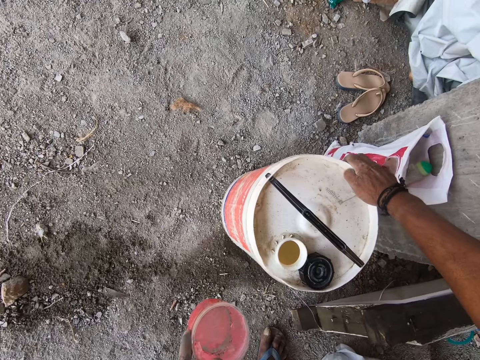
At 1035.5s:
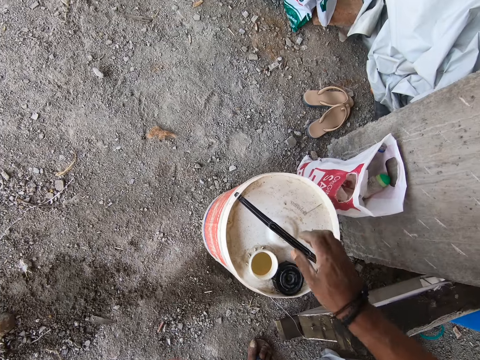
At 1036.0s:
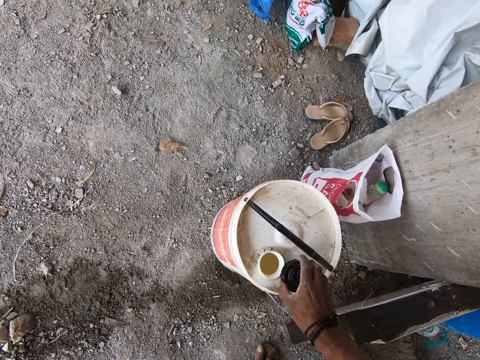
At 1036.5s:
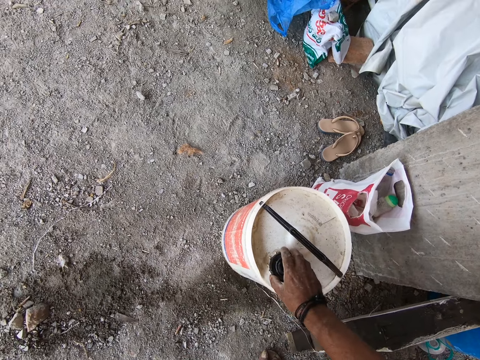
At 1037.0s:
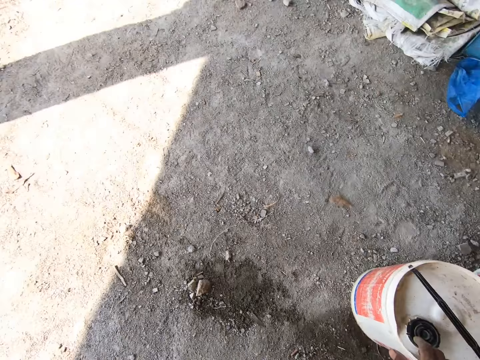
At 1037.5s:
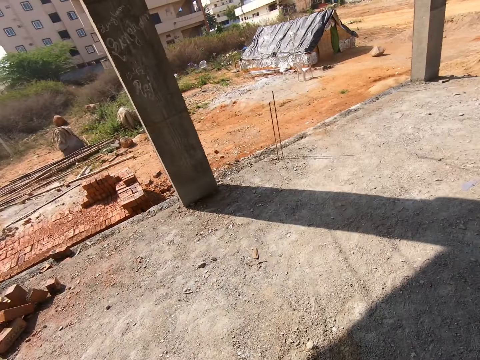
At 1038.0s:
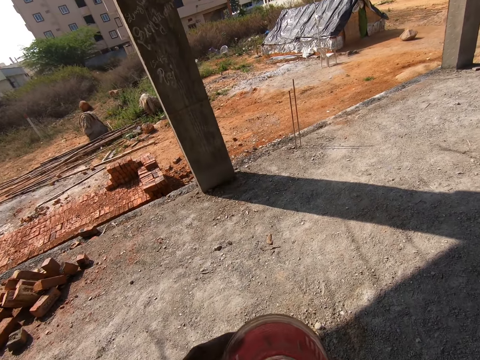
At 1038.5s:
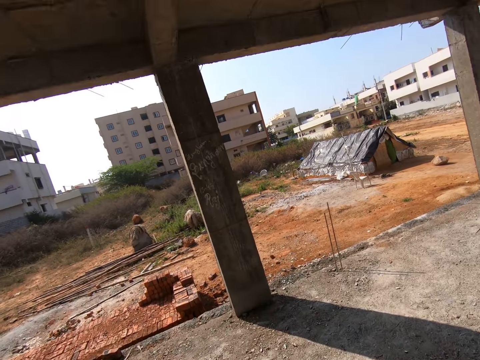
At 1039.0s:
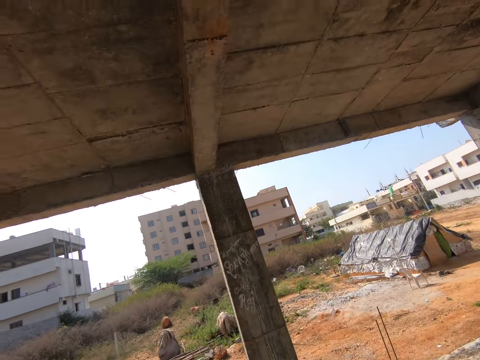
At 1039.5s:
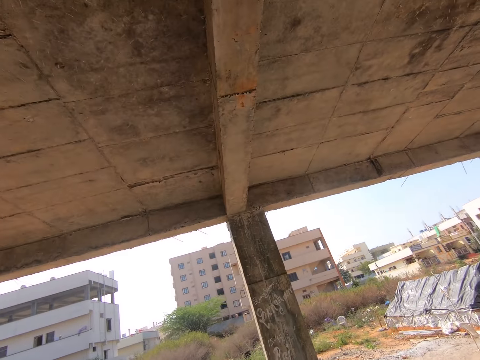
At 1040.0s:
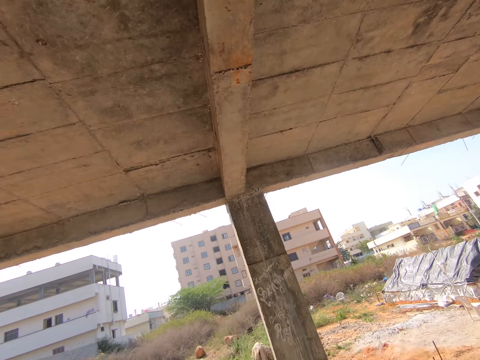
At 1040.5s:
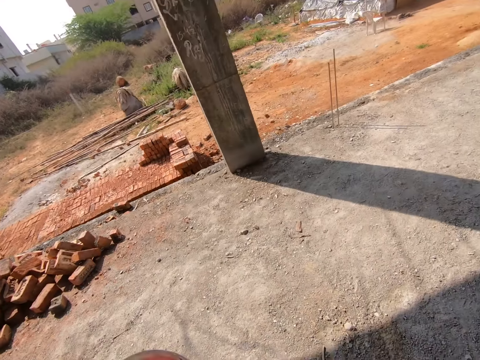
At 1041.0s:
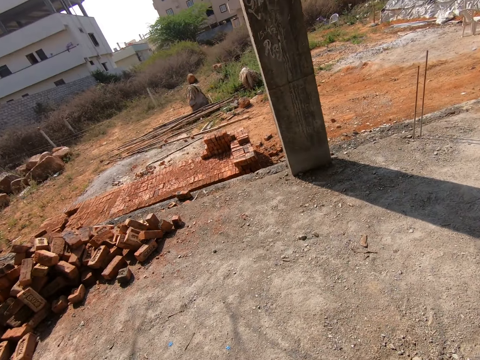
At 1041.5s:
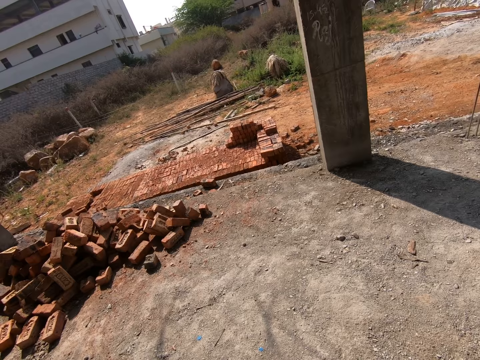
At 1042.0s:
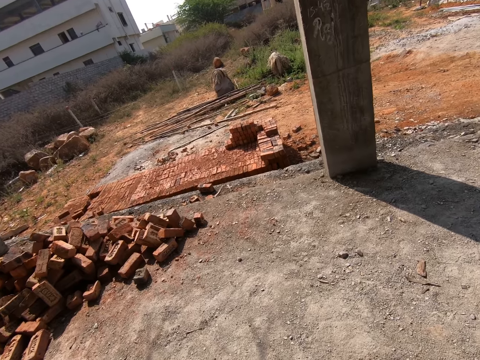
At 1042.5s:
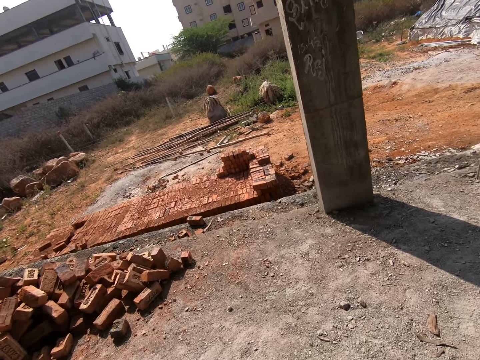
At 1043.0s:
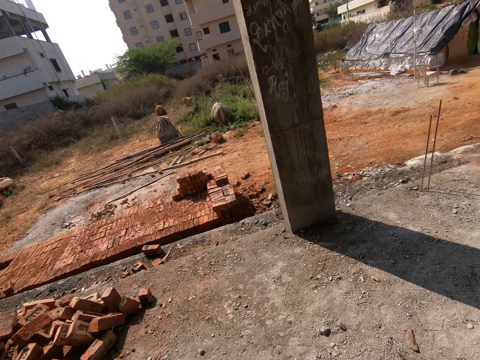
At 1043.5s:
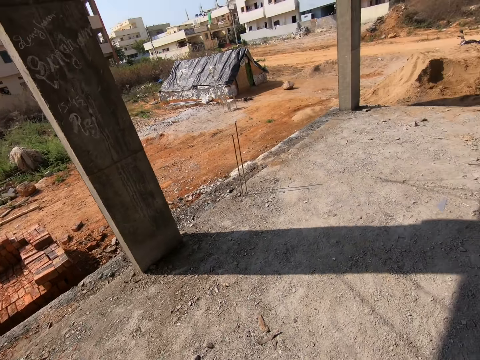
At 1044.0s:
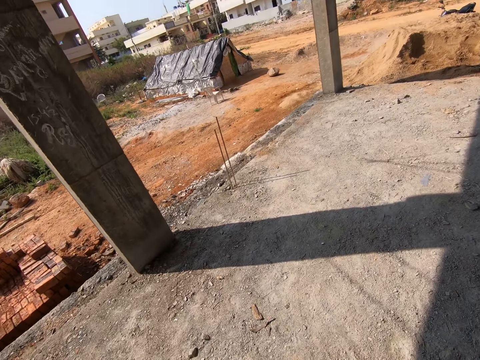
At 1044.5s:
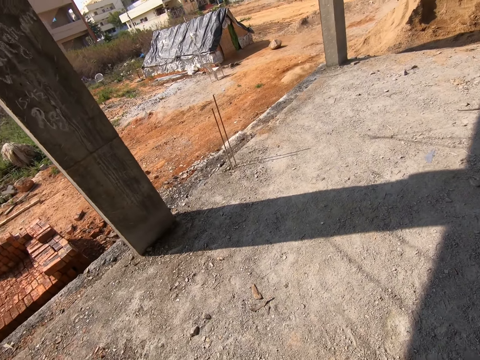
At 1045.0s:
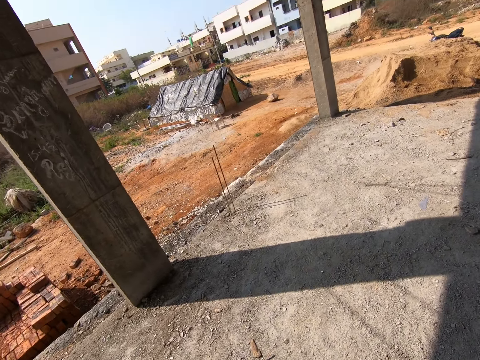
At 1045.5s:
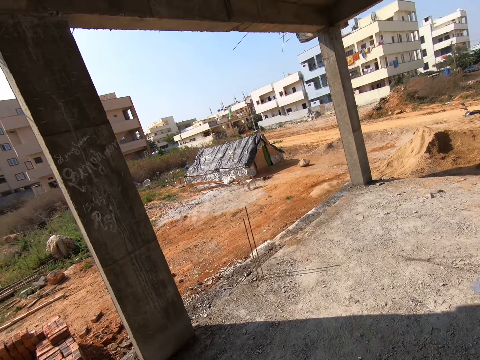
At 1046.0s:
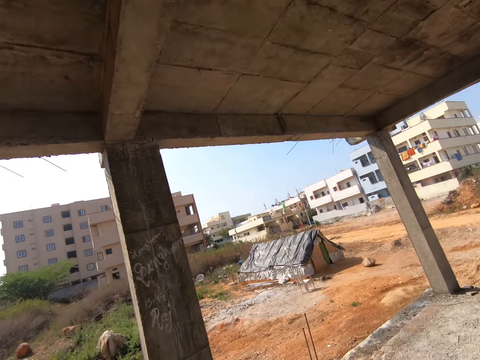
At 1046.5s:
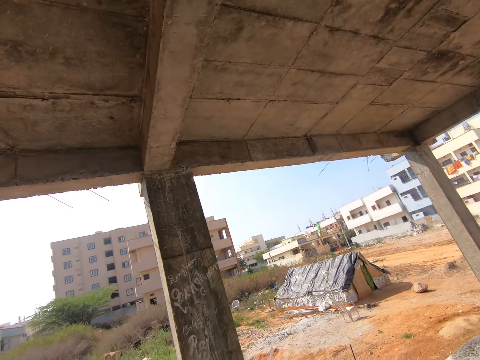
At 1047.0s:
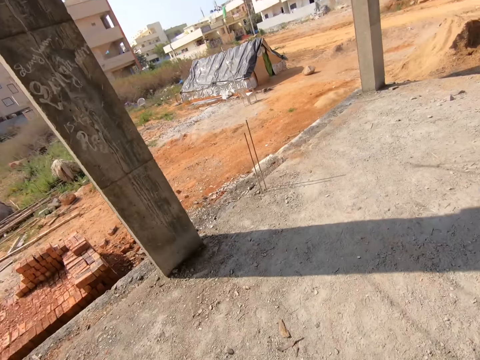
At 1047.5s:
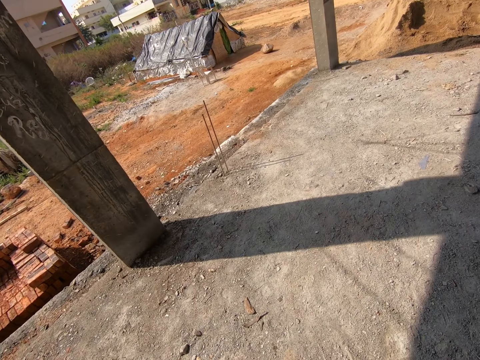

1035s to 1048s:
The camera wearer closes the container with the lid. They drink water from the cup. They spit the water to the ground.
